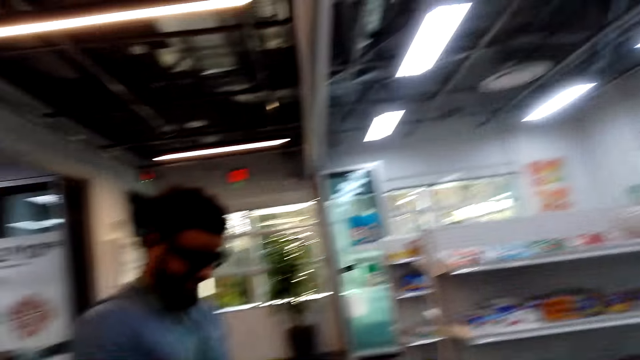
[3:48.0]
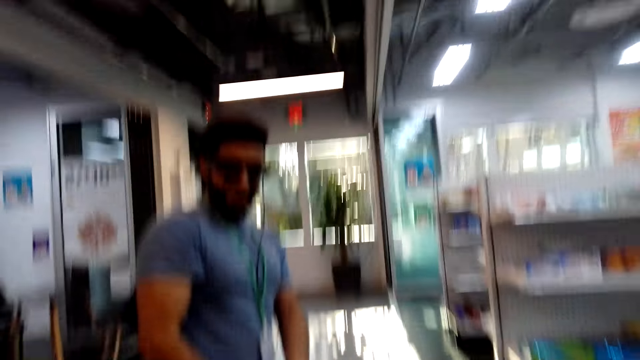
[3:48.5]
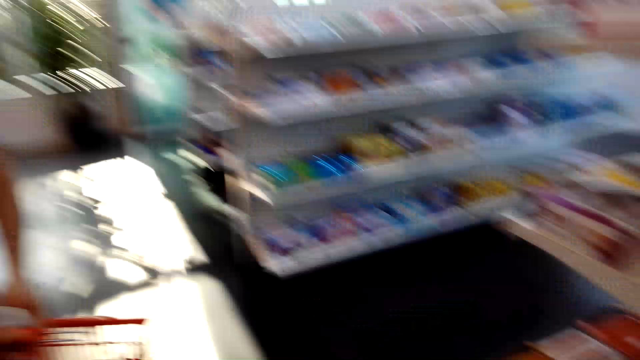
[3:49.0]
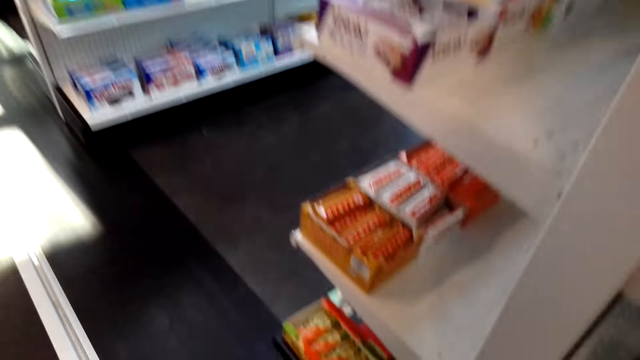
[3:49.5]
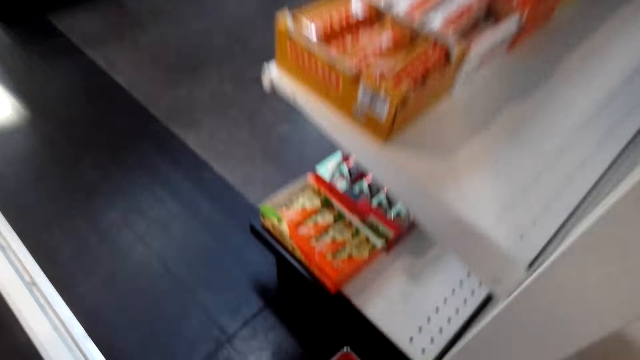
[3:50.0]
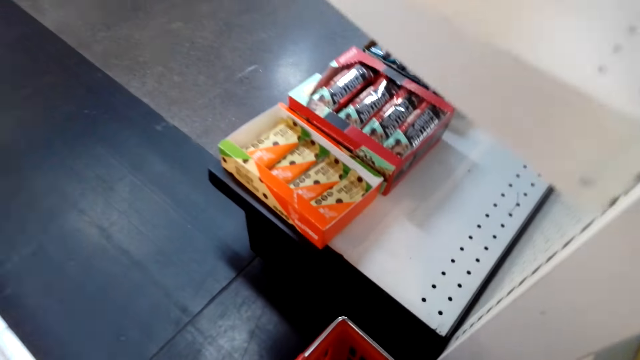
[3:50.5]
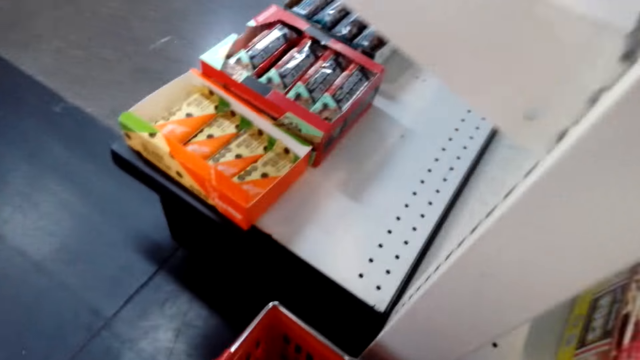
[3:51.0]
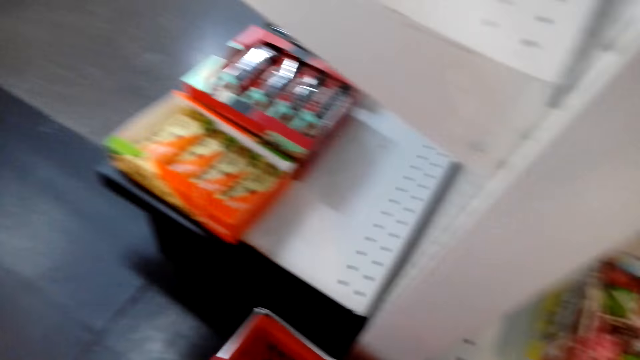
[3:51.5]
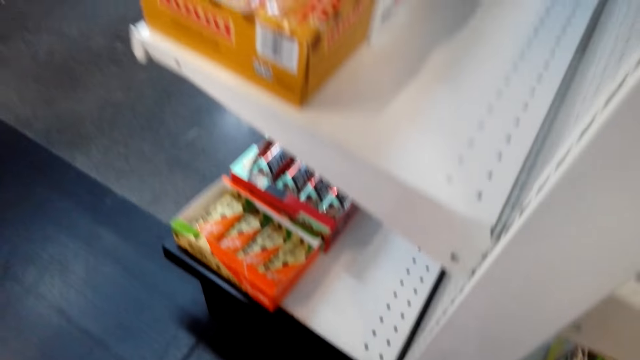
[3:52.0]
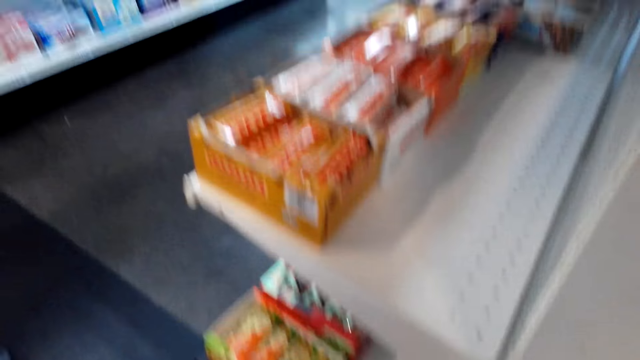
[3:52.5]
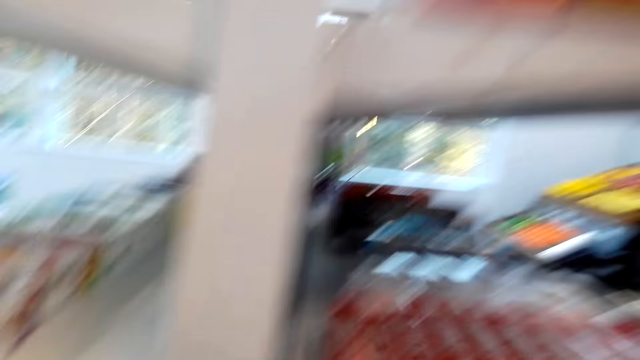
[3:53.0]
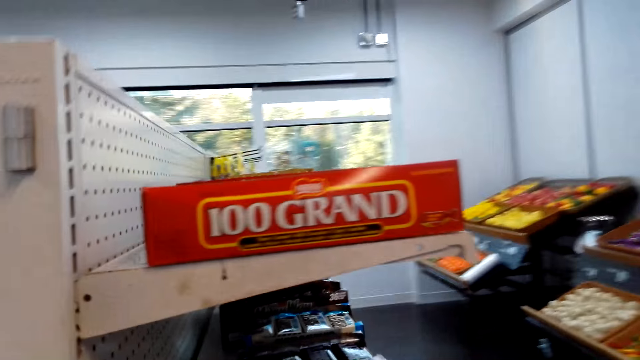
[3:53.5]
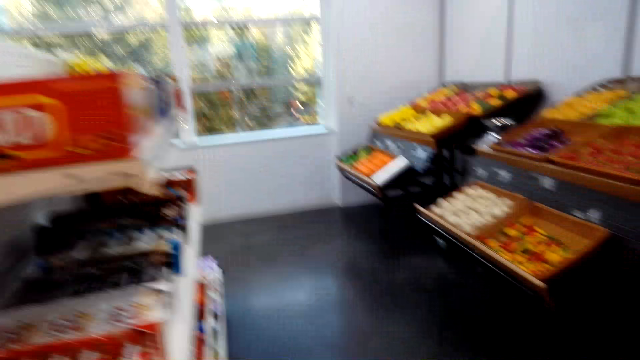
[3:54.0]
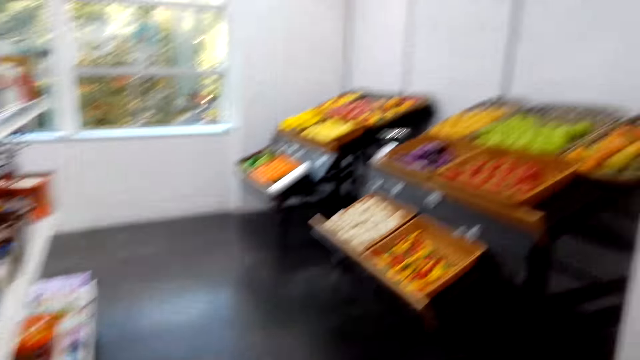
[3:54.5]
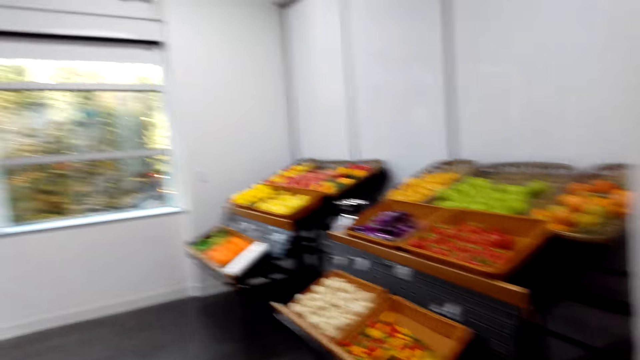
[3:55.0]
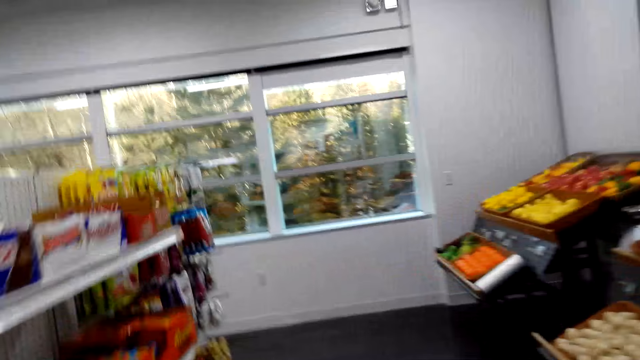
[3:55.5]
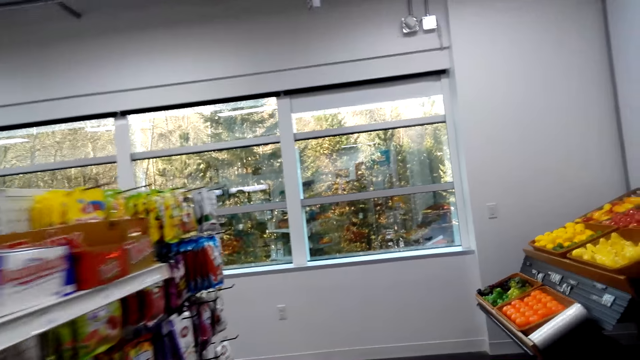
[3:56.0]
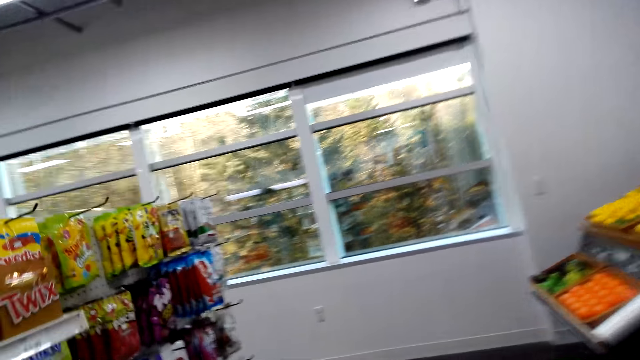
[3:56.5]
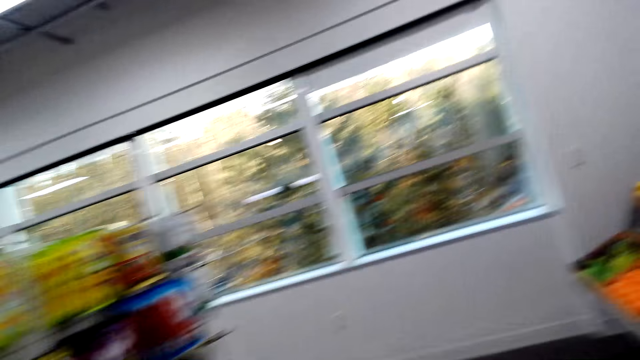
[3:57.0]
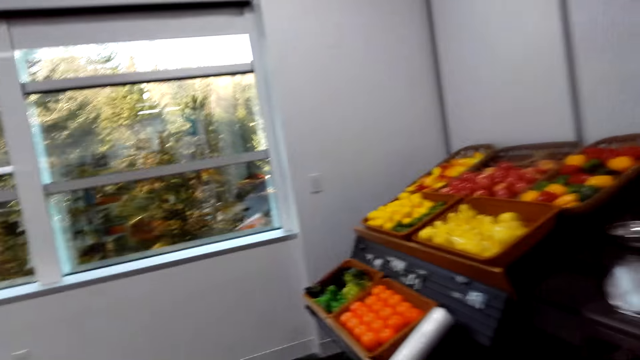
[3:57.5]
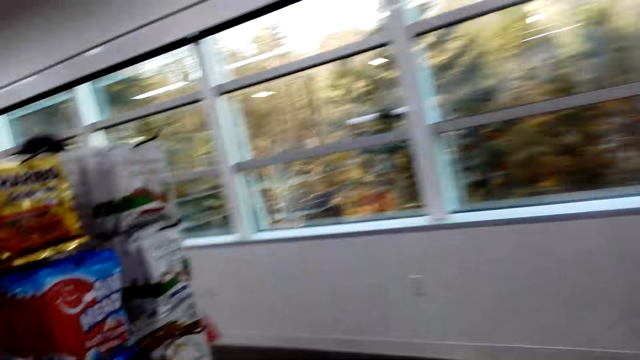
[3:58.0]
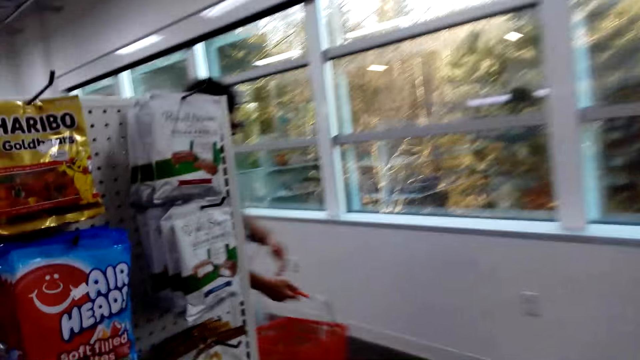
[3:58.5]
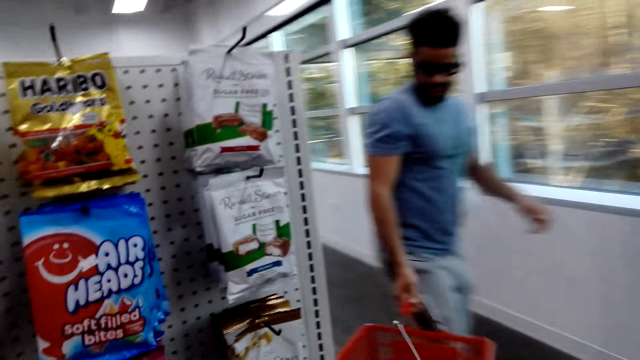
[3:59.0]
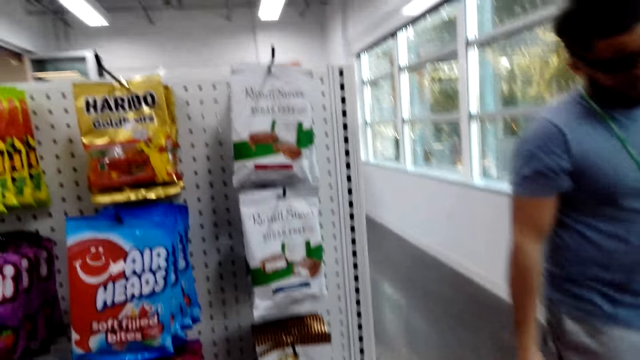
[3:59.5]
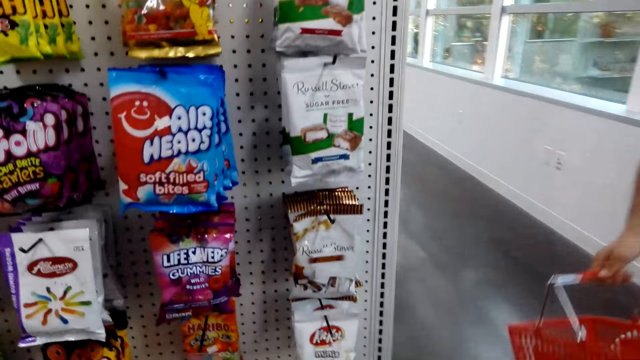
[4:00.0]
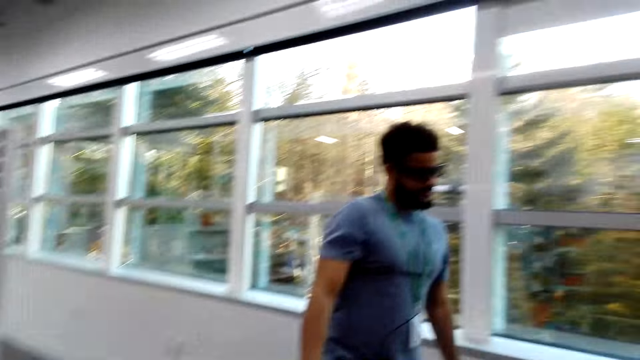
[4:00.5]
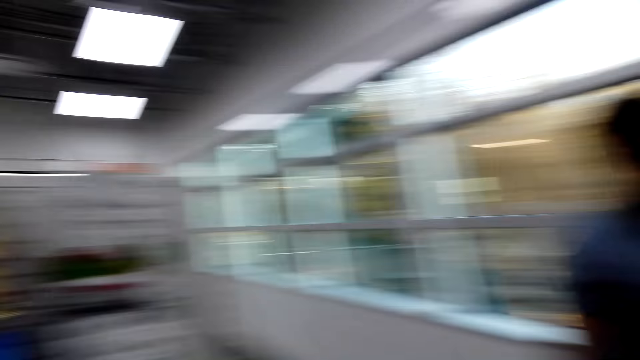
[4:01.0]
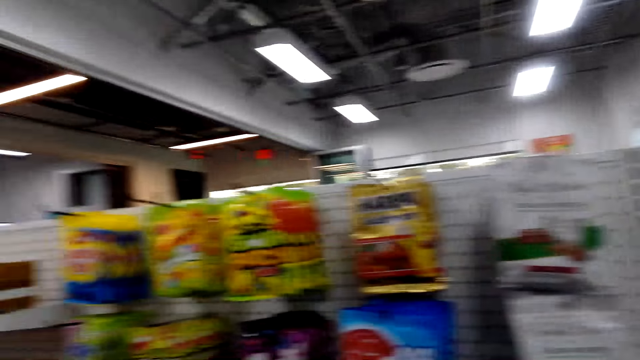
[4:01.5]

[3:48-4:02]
The camera wearer turns around the shop. They pick a carrier from the floor. They look around the shop. They look around the shop again. They walk around the shop. They converse with someone.

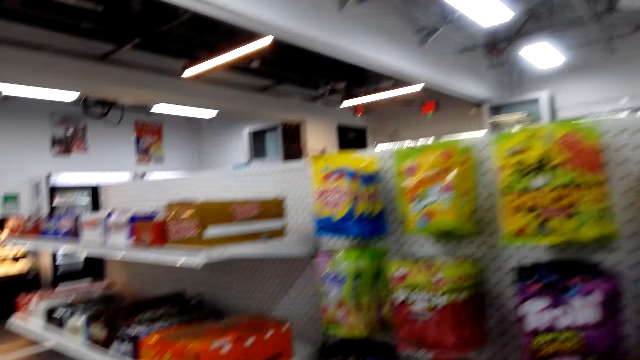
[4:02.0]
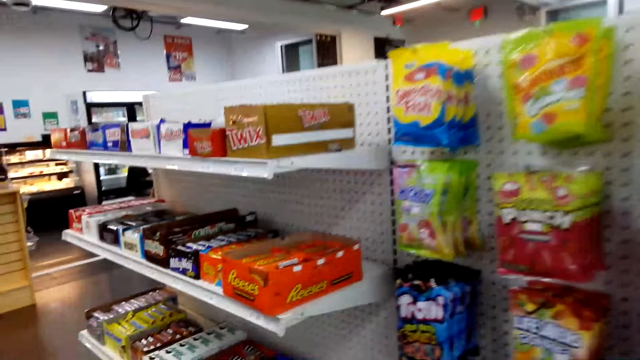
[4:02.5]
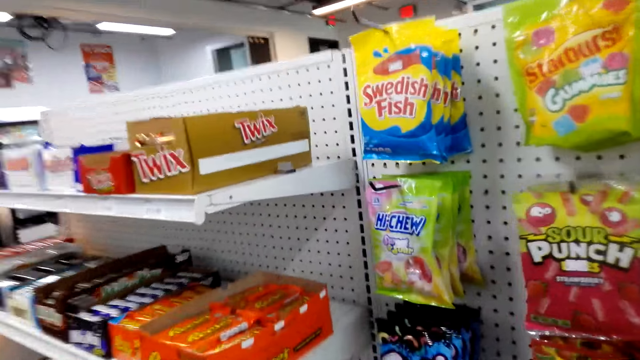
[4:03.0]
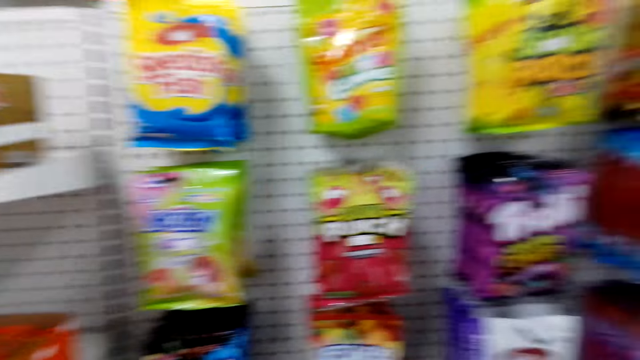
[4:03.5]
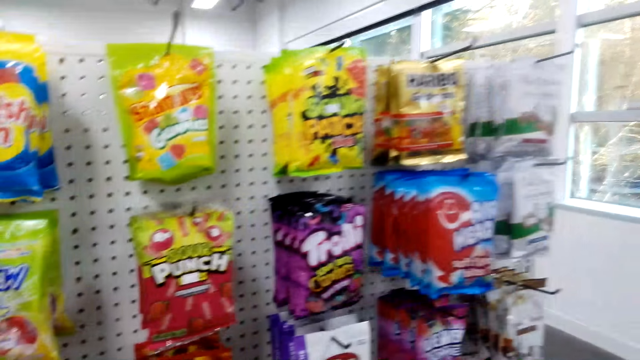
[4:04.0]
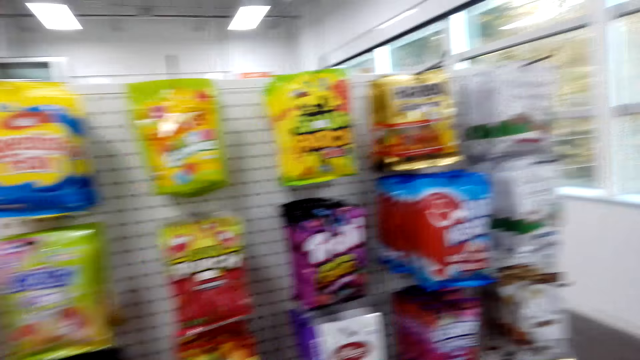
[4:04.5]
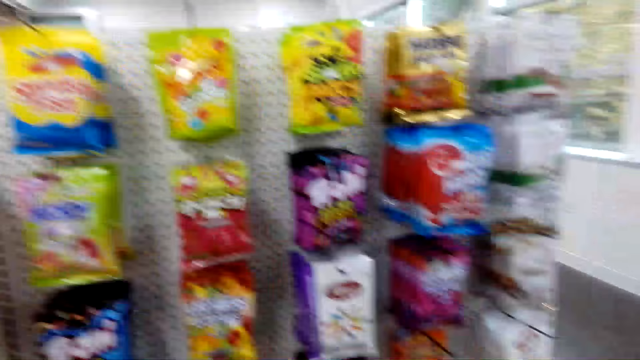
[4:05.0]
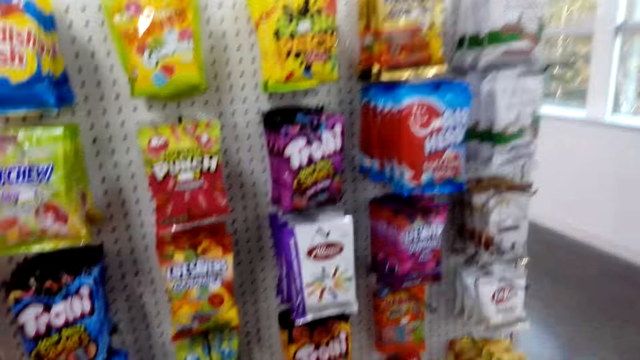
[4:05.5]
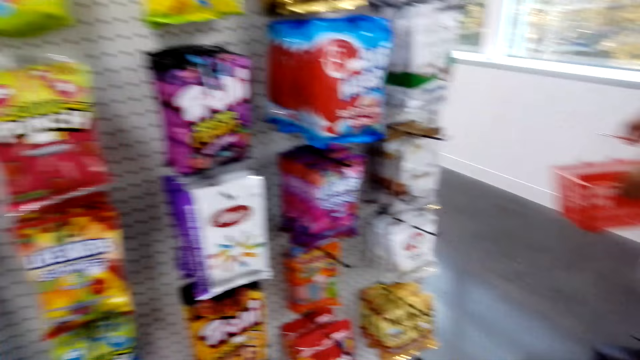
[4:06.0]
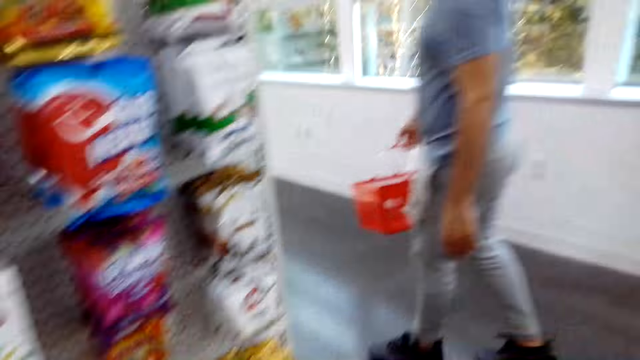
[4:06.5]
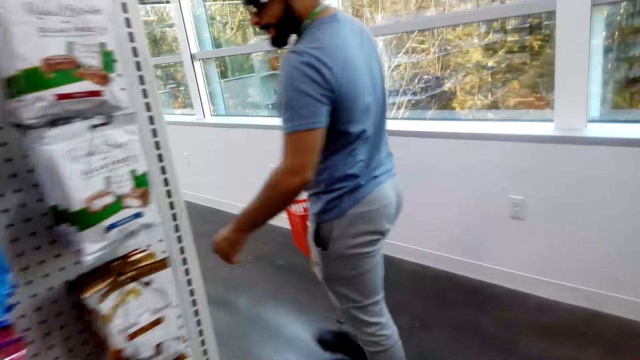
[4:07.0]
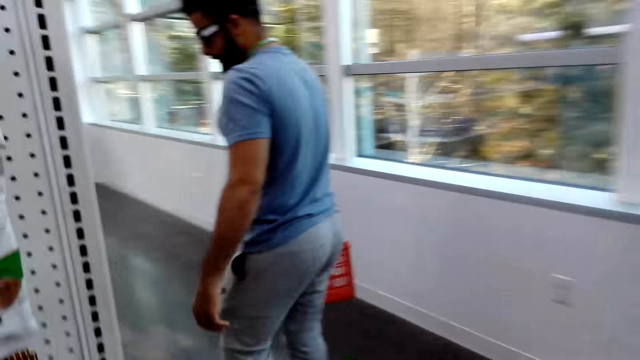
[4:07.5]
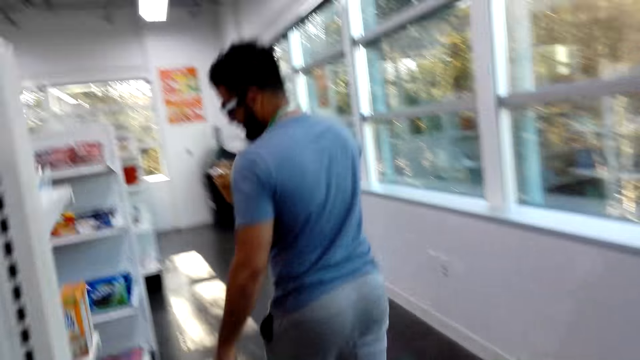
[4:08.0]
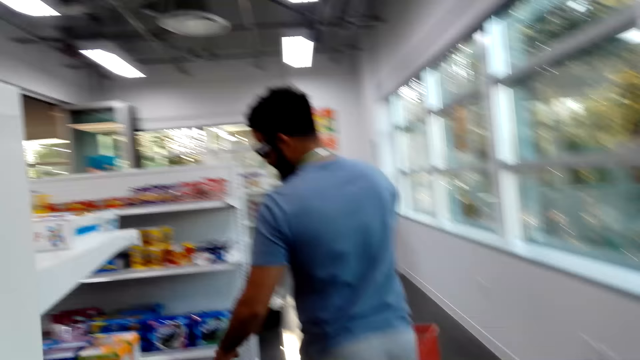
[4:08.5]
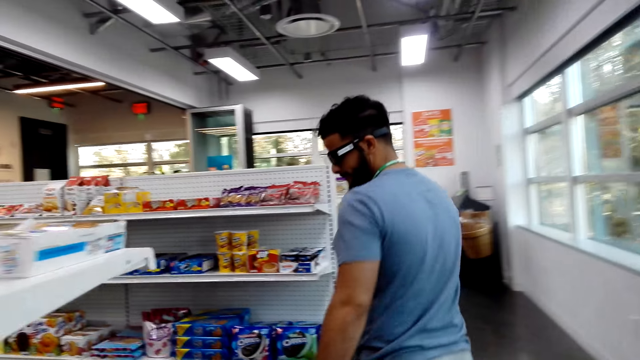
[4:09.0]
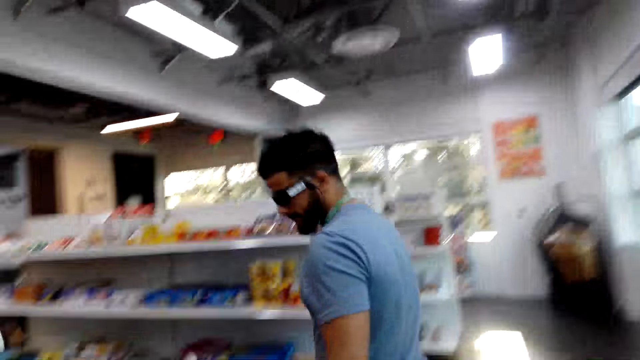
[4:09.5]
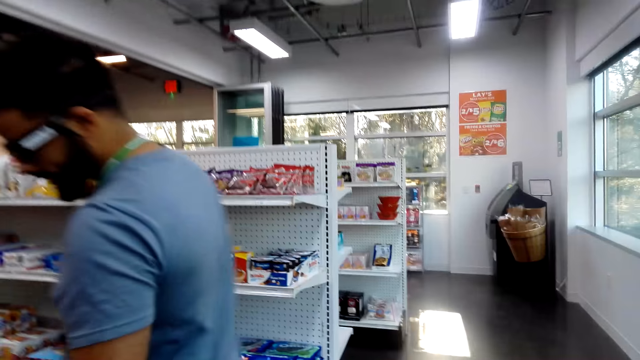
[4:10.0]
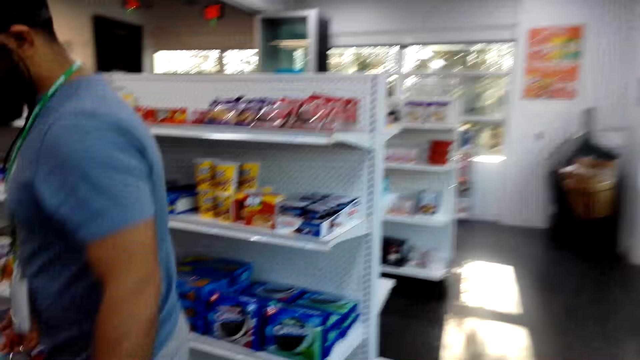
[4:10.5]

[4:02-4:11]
The camera wearer turns around the shop. They move towards the shelf. They are looking at the gummies. They converse with someone and walk around the shop with the person.
